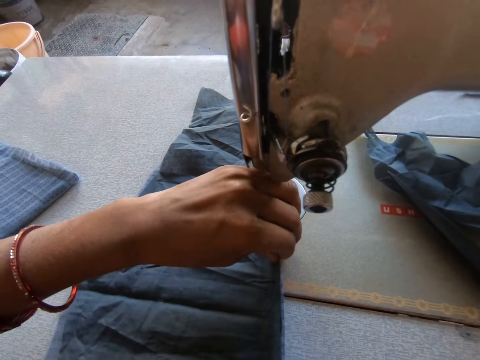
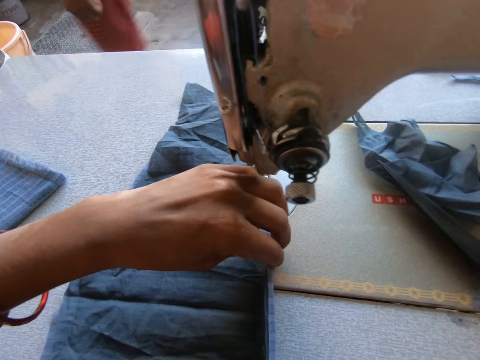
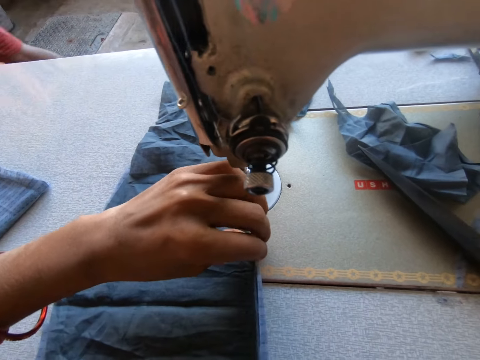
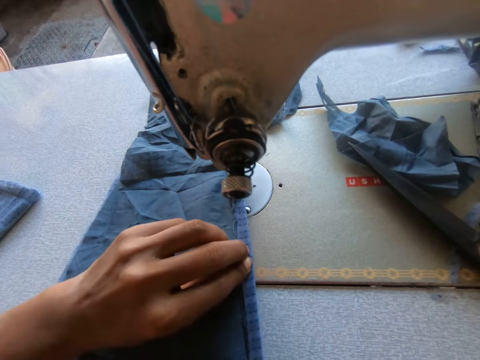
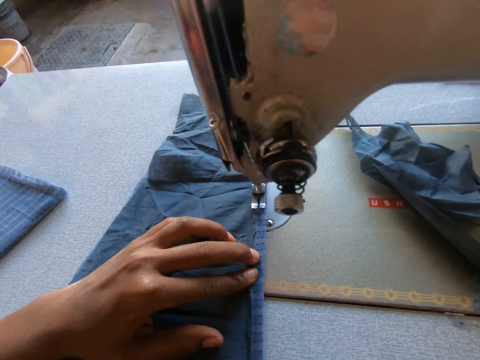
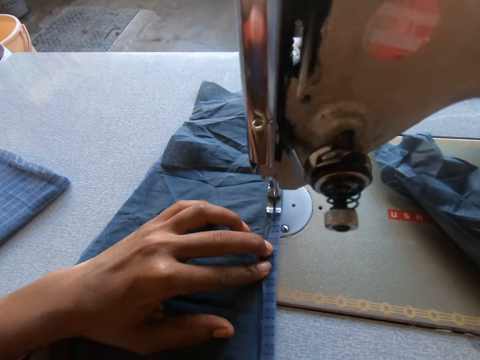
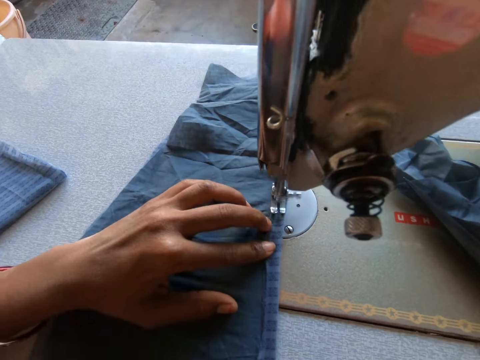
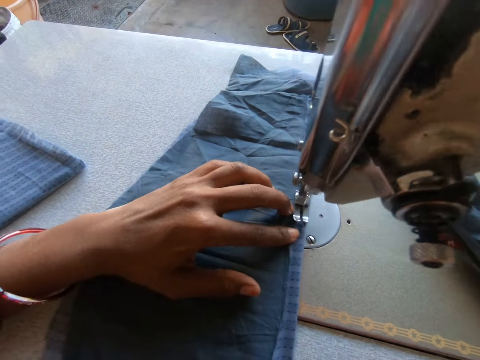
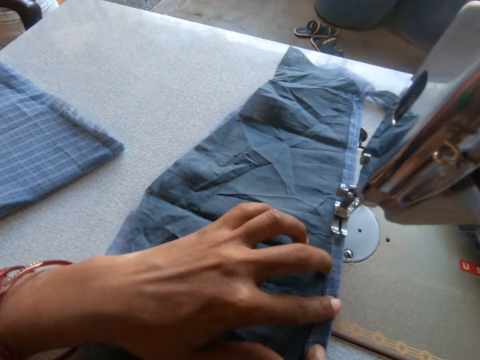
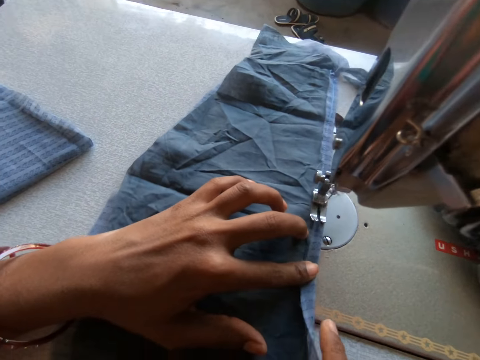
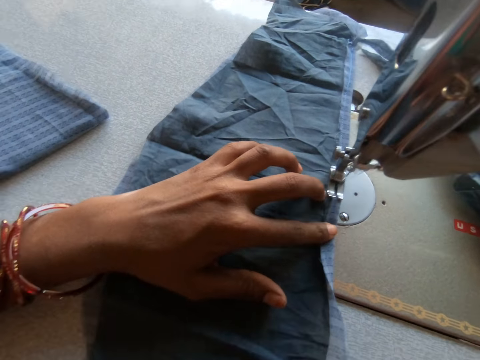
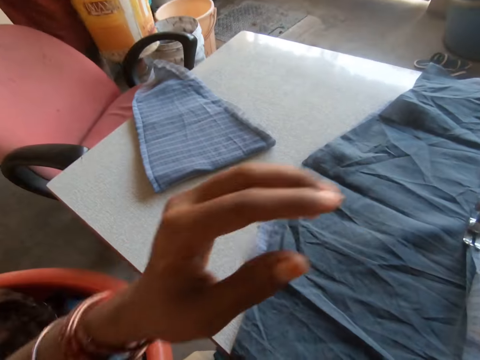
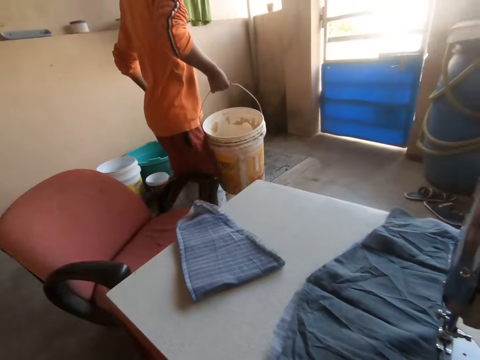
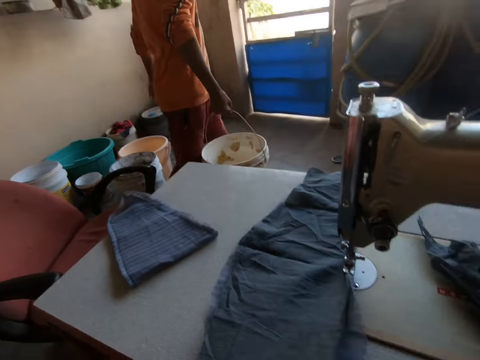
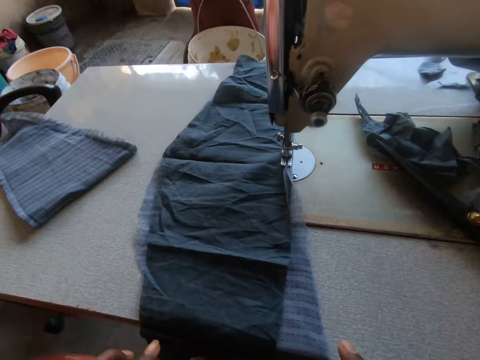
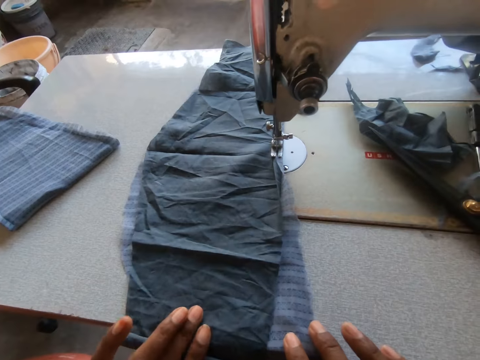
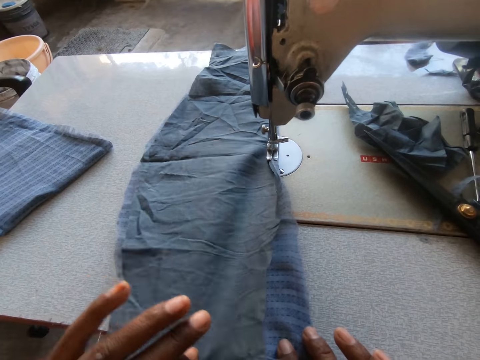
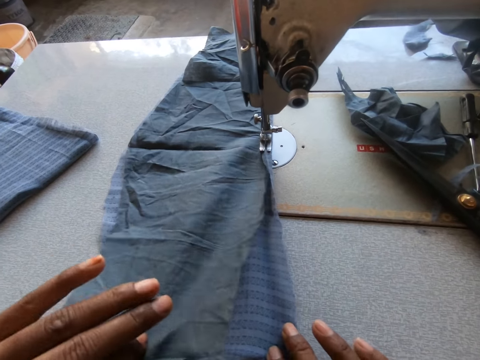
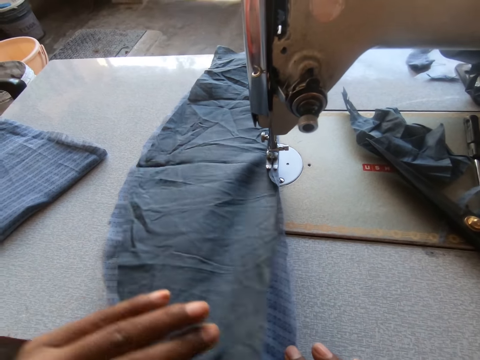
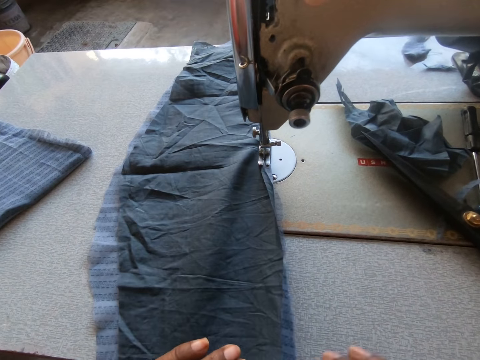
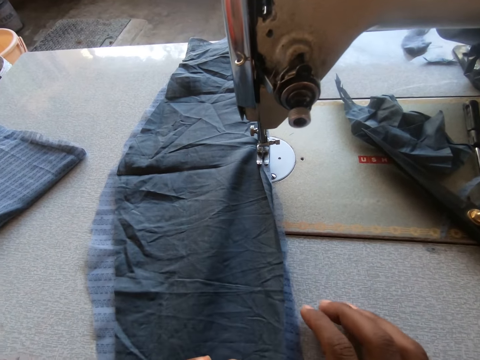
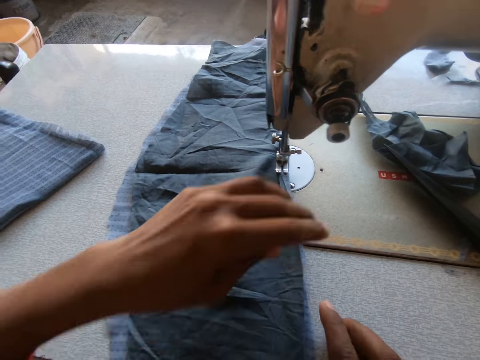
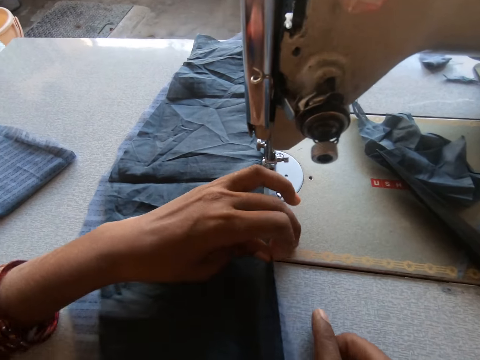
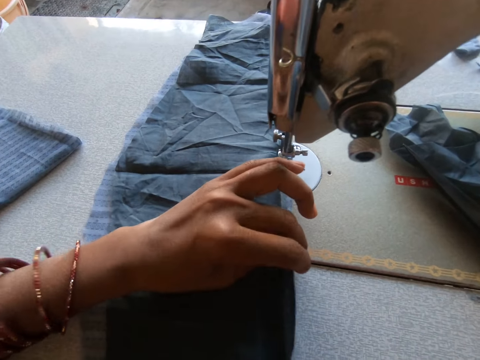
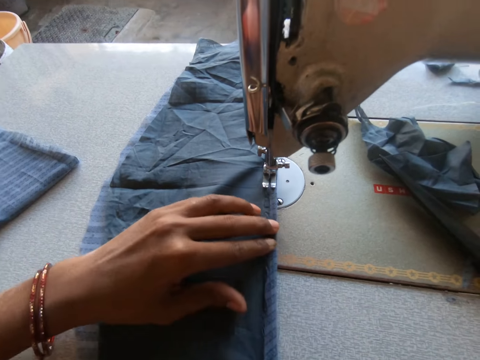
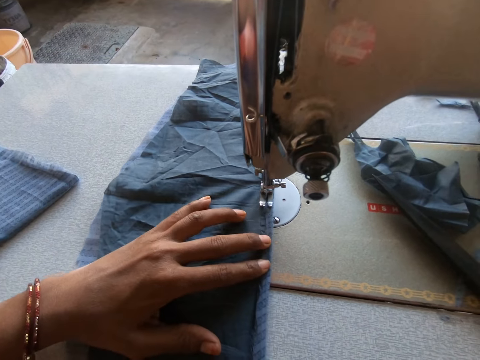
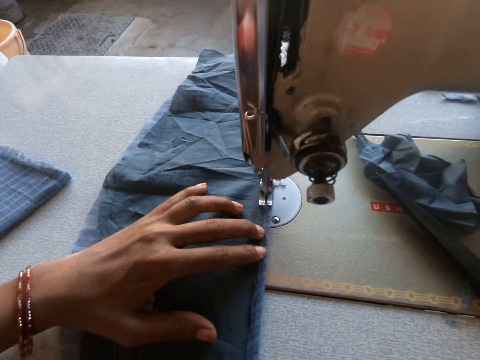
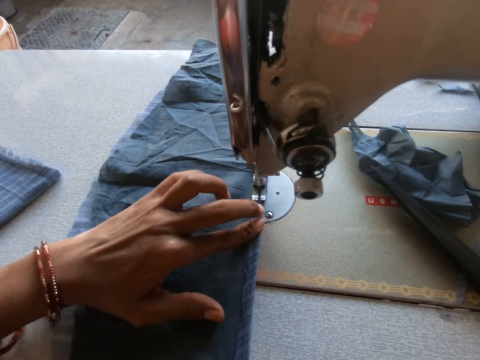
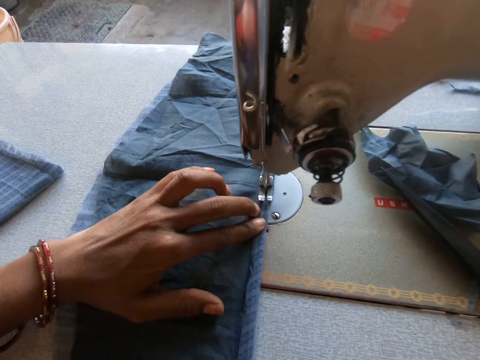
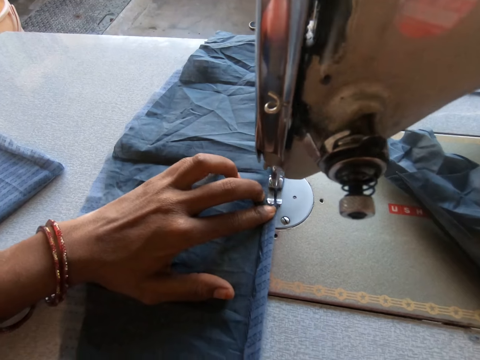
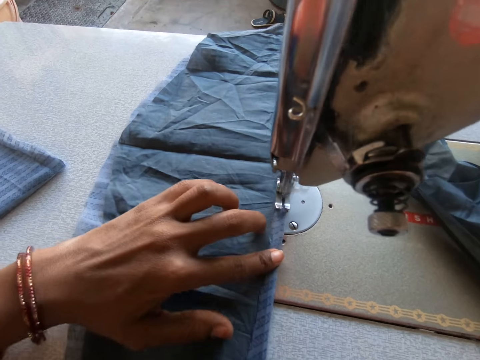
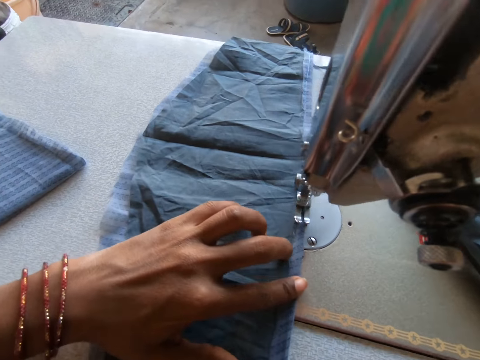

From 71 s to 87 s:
A boy walks past the camera wearer in the room. The camera wearer sews the edge of the cloth with the sewing machine. The boy walks past the camera wearer with a bucket in her right hand. The camera wearer converses with the boy. They adjust the edge of the cloth on the sewing machine with both hands. They fold the cloths. They sew the edge of the cloth with the sewing machine.

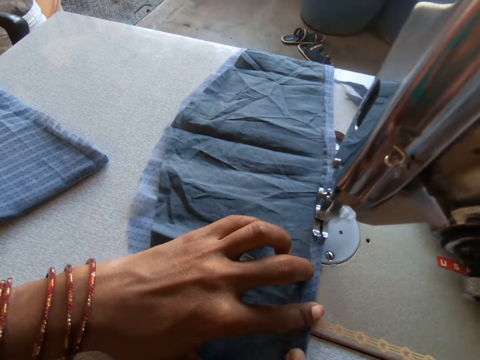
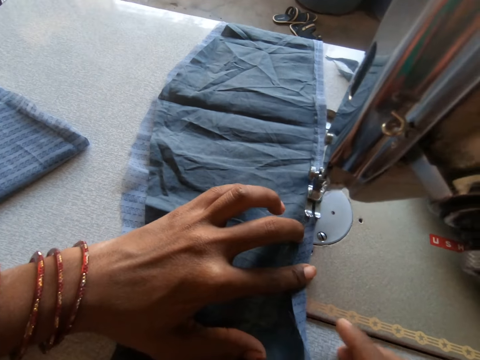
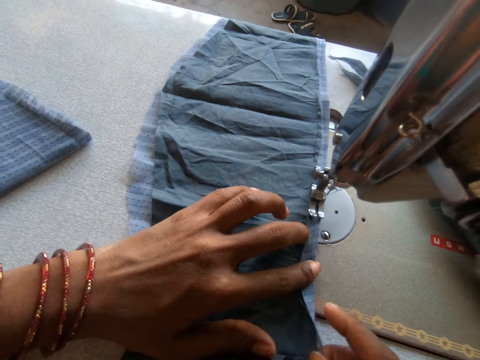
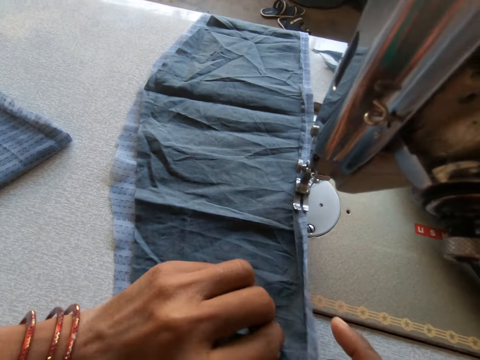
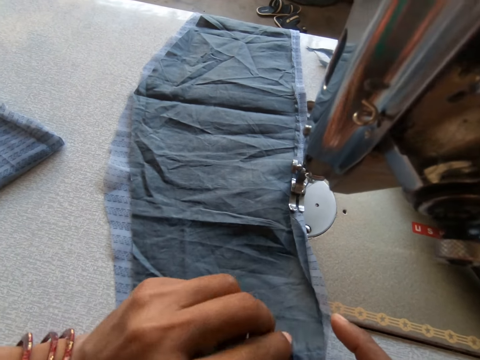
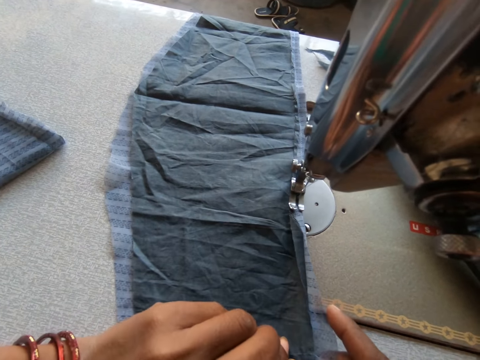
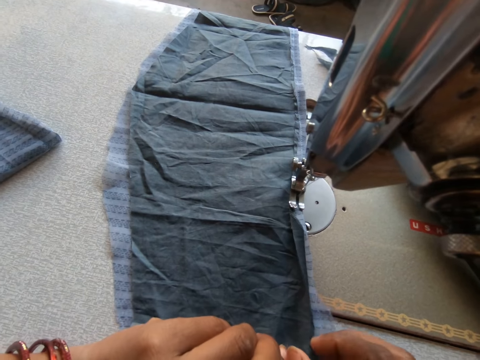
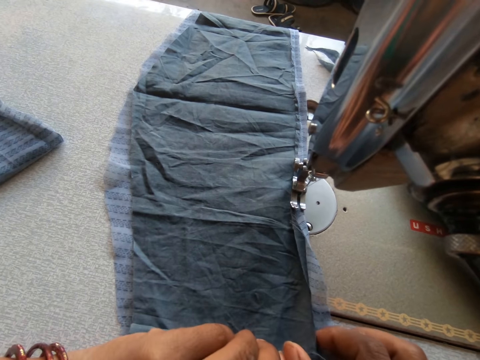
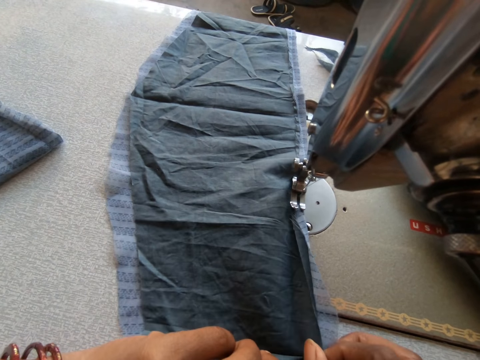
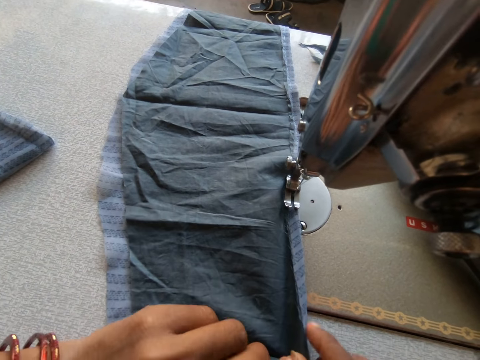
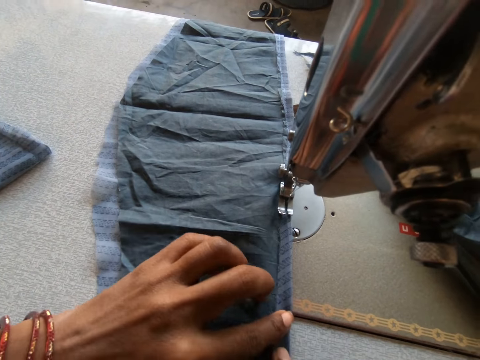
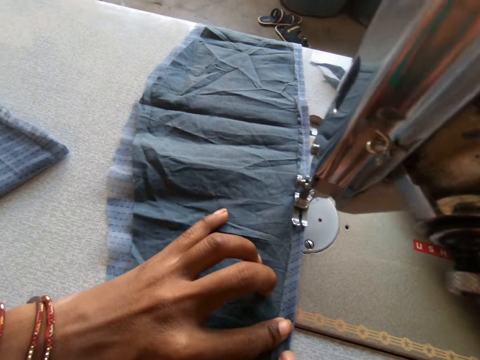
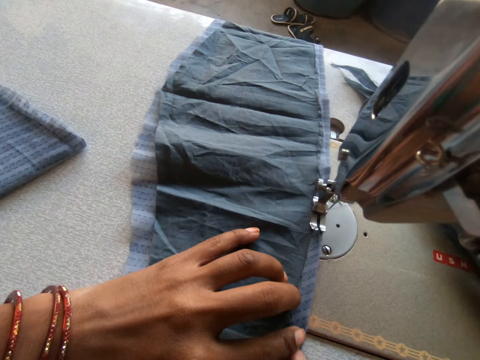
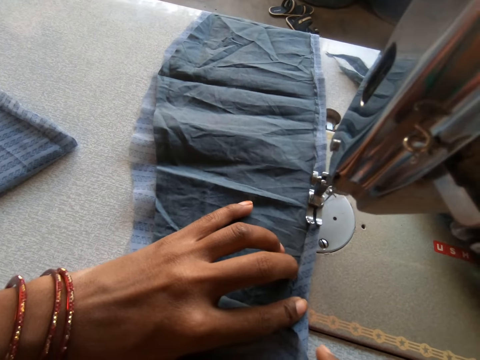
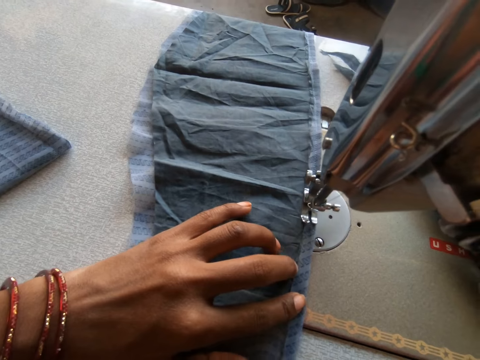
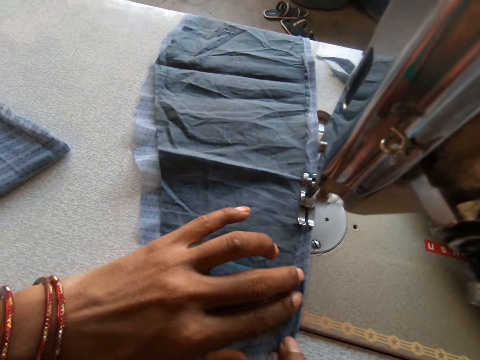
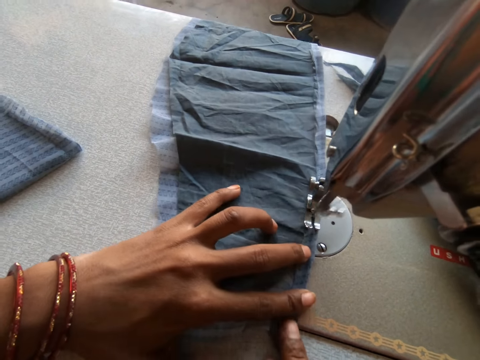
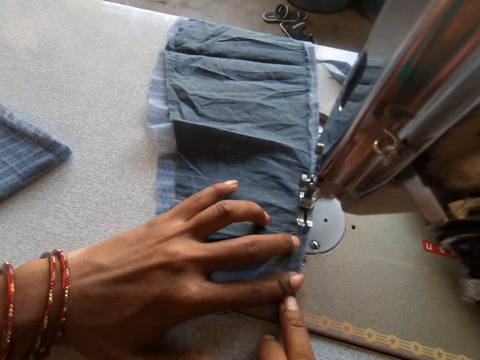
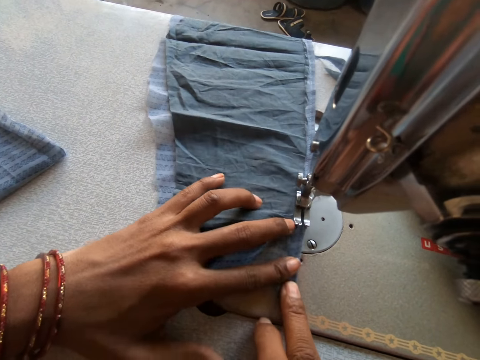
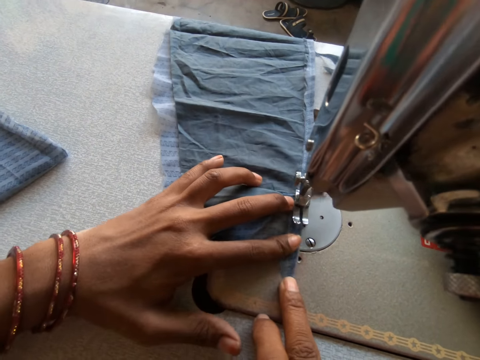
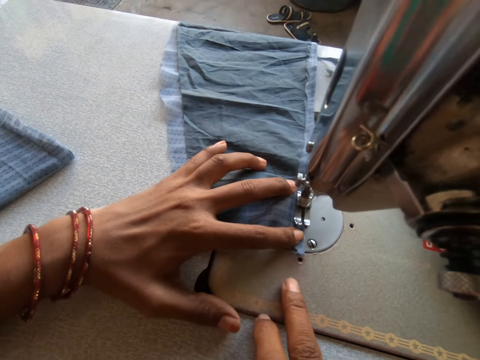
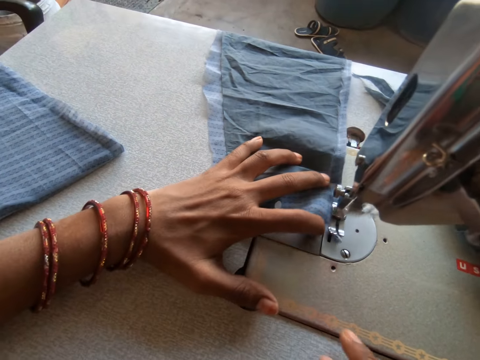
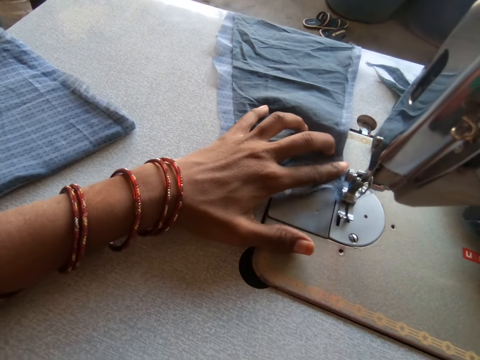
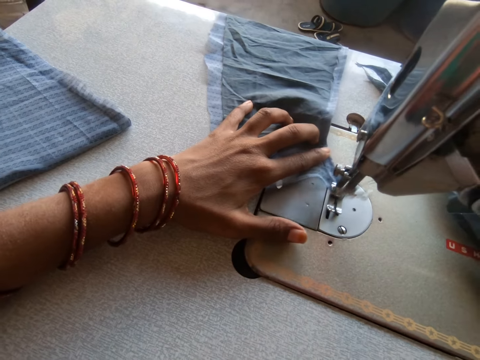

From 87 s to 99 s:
The camera wearer adjusts the edge of the cloth on the sewing machine with both hands. They sew the edge of the cloth with the sewing machine. They fold the cloths.
